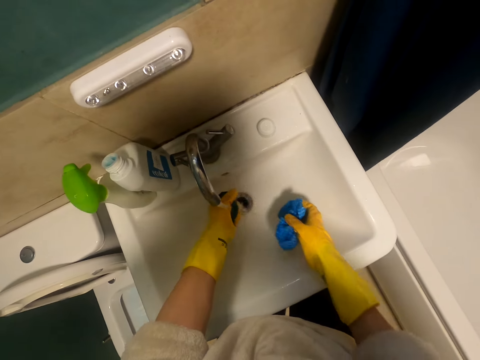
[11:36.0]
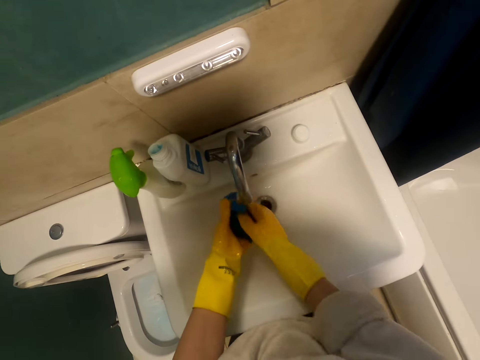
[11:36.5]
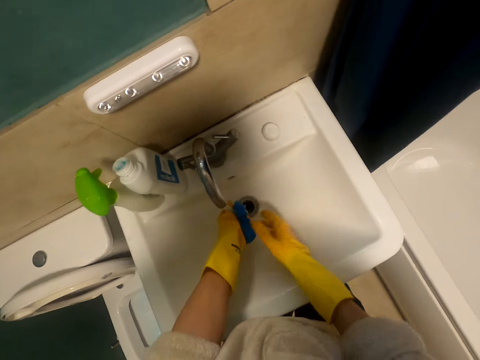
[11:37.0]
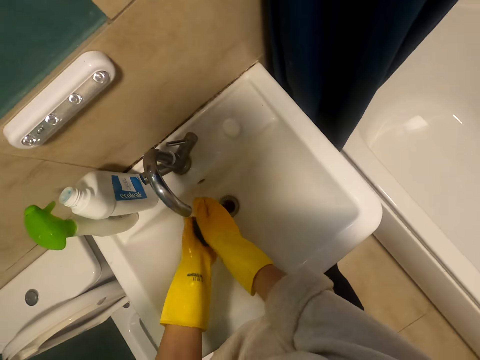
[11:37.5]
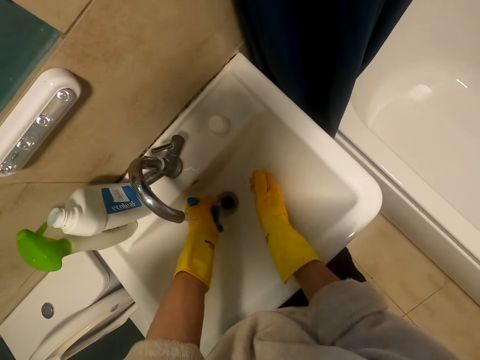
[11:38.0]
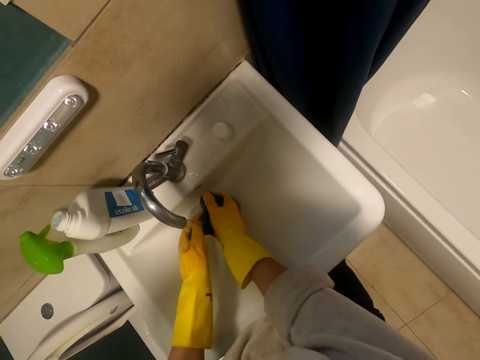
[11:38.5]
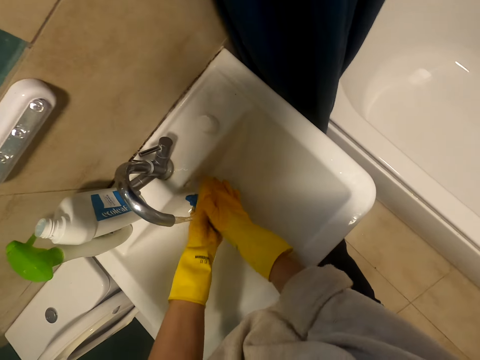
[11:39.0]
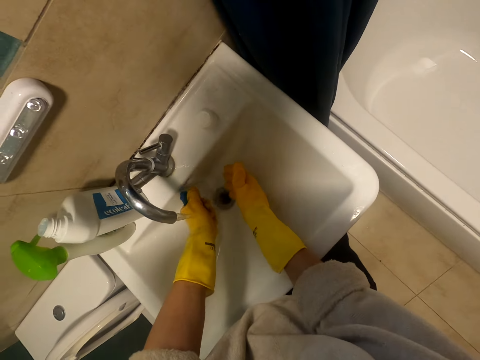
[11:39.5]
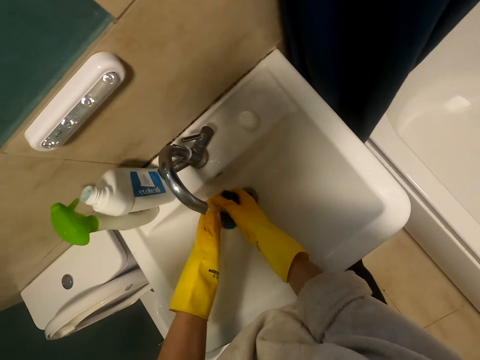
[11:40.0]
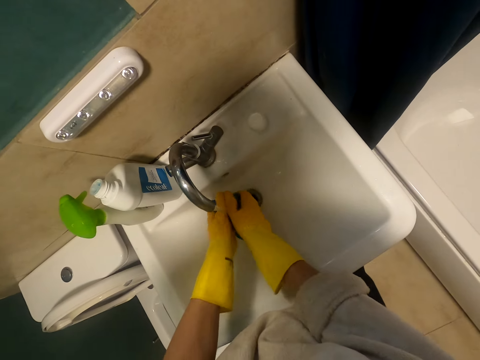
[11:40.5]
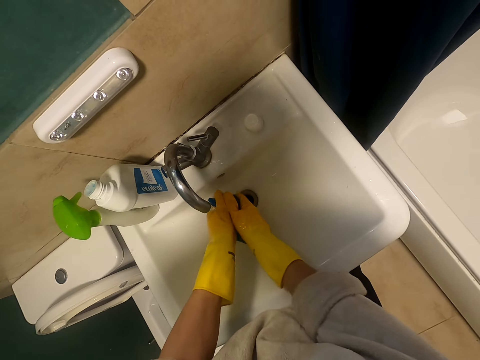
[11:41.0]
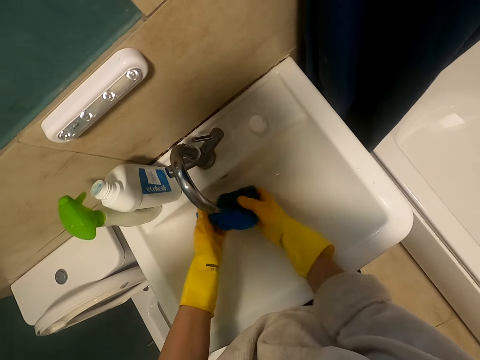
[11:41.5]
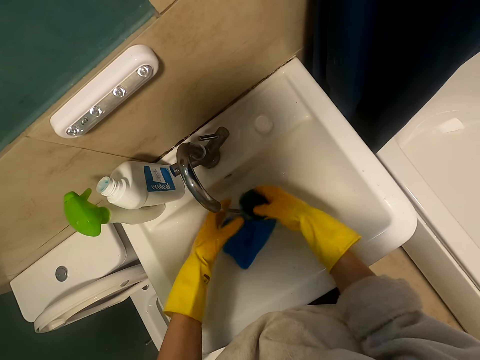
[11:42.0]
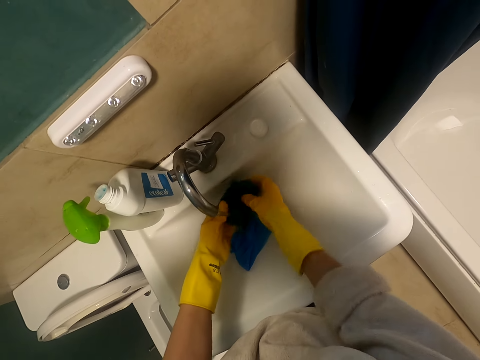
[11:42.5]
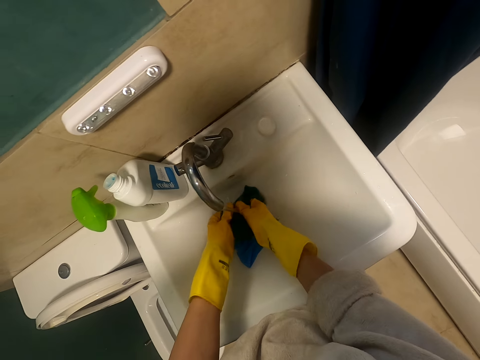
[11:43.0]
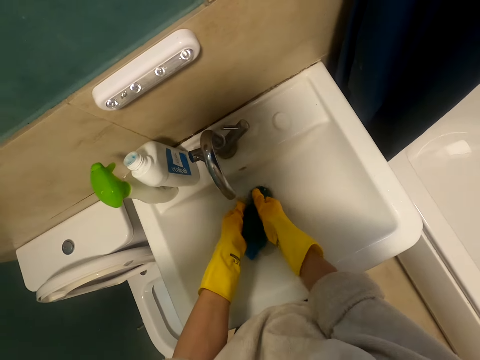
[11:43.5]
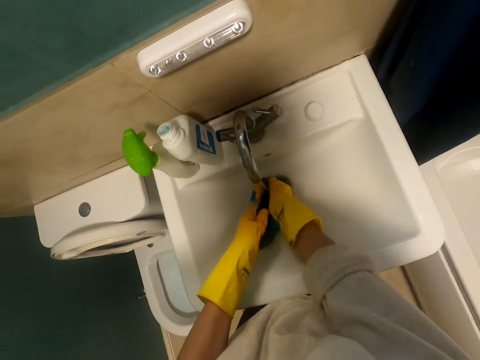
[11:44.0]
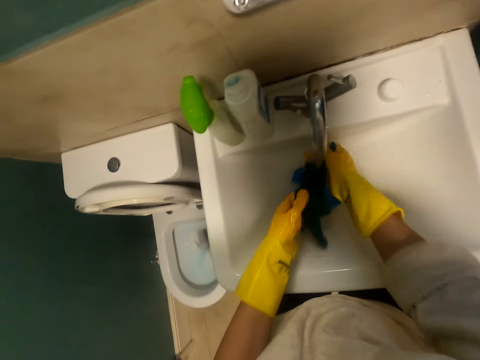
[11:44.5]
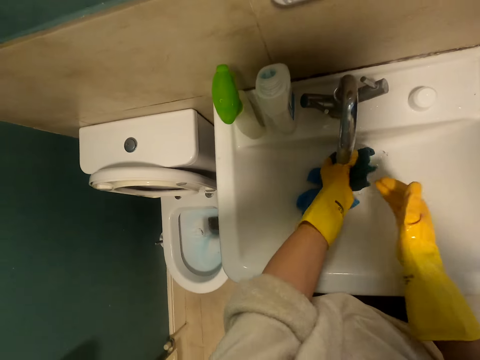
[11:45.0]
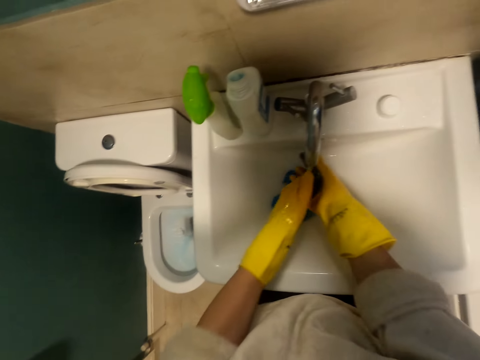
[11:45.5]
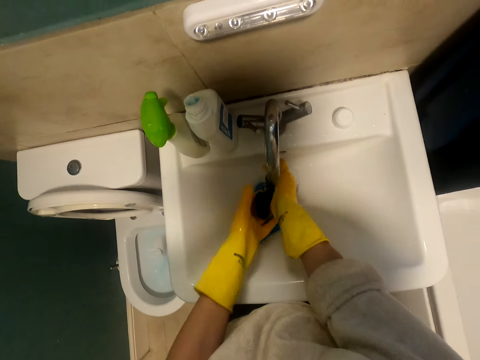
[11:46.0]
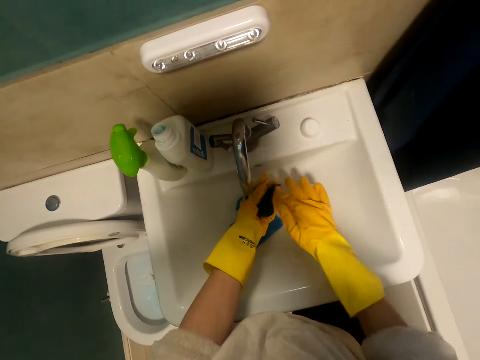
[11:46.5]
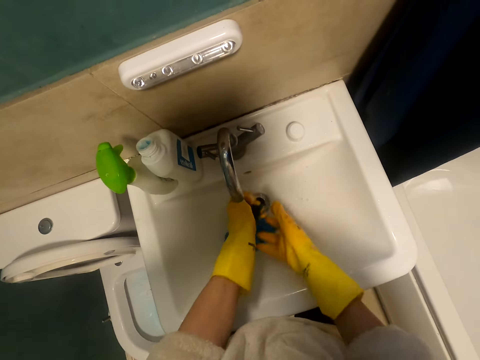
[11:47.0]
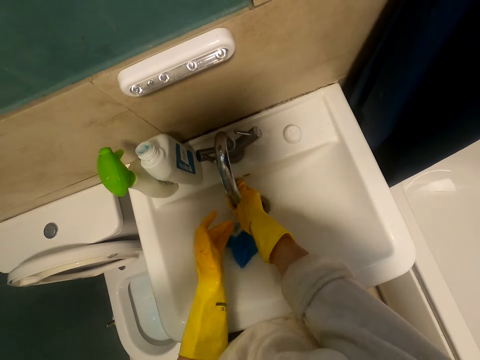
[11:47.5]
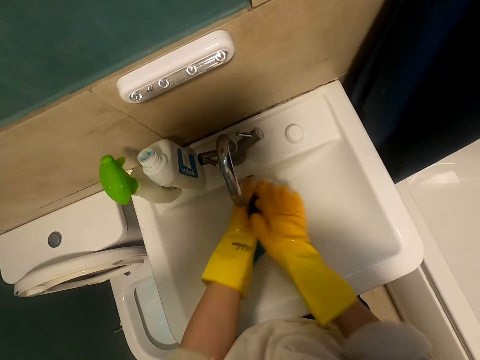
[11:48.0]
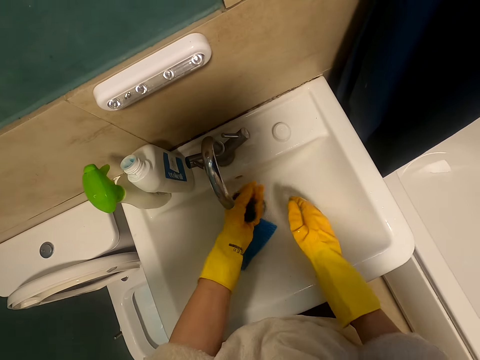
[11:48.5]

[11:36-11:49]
The camera wearer rinses the rag.

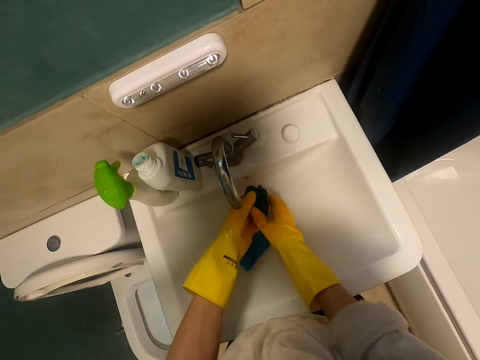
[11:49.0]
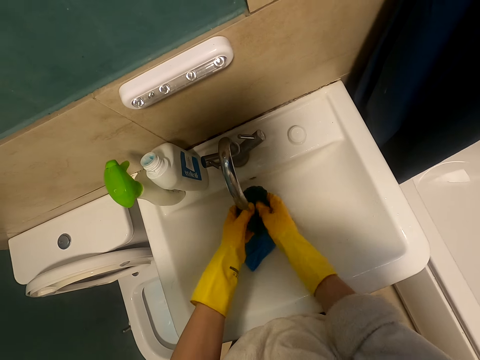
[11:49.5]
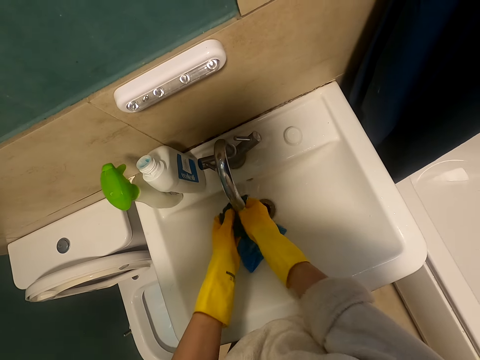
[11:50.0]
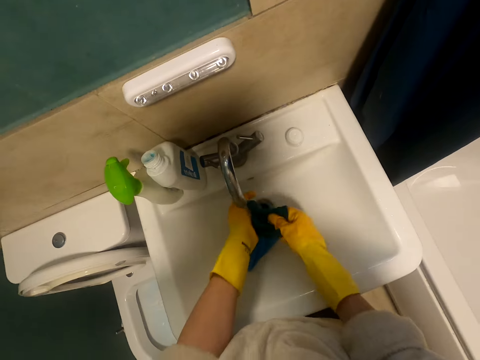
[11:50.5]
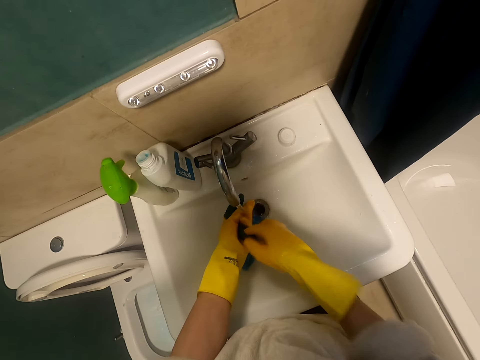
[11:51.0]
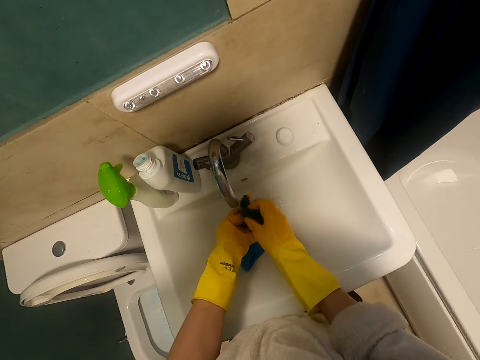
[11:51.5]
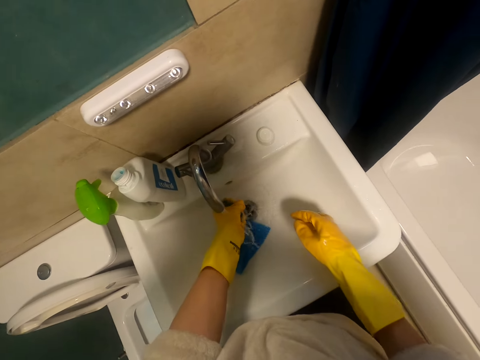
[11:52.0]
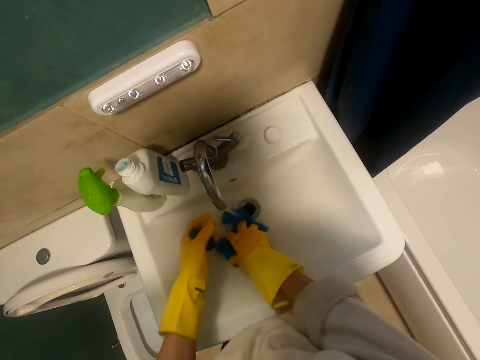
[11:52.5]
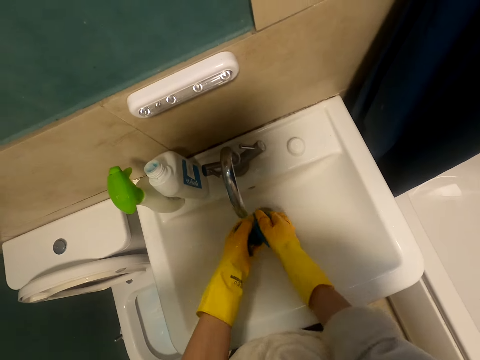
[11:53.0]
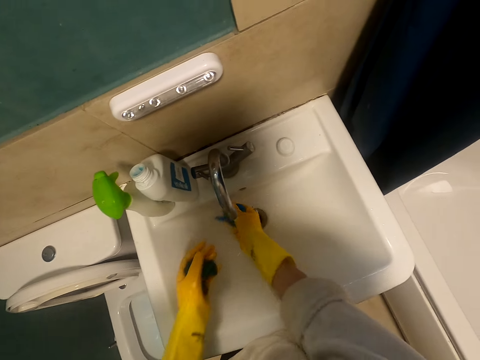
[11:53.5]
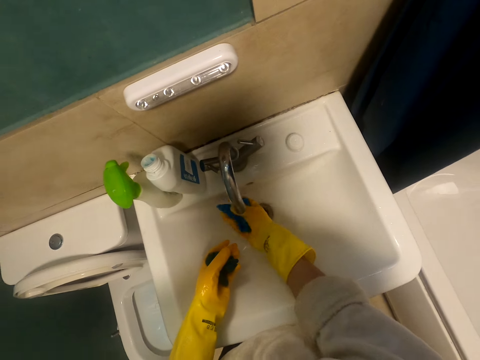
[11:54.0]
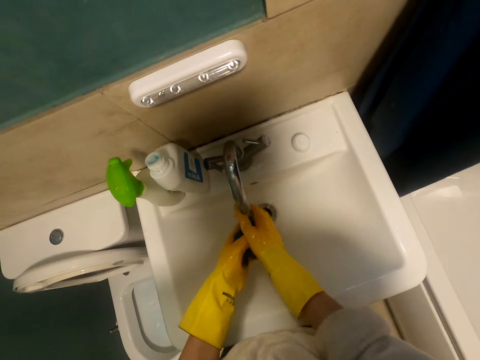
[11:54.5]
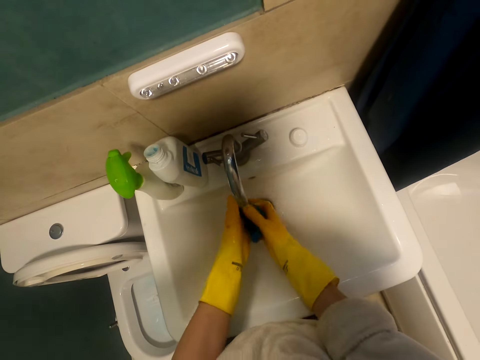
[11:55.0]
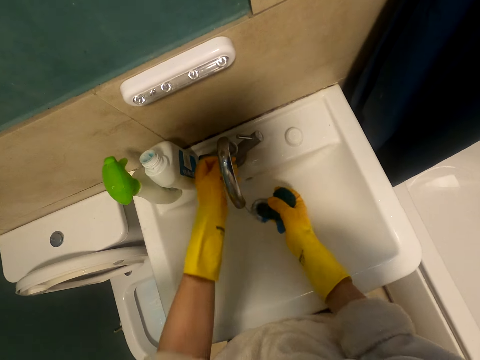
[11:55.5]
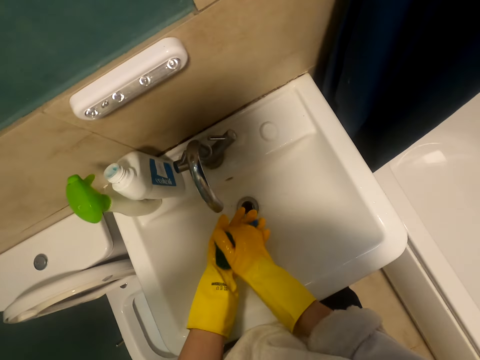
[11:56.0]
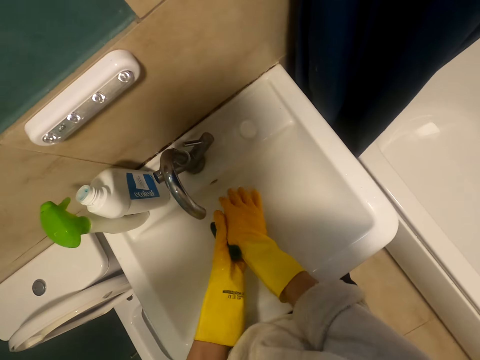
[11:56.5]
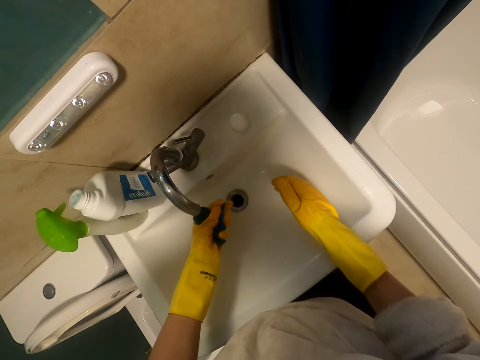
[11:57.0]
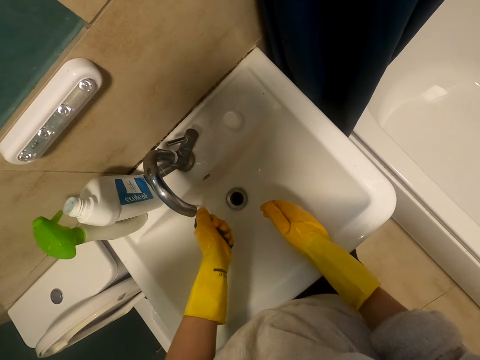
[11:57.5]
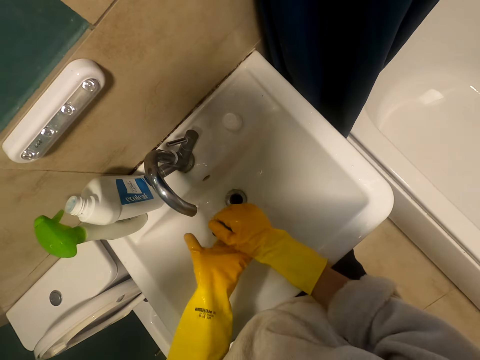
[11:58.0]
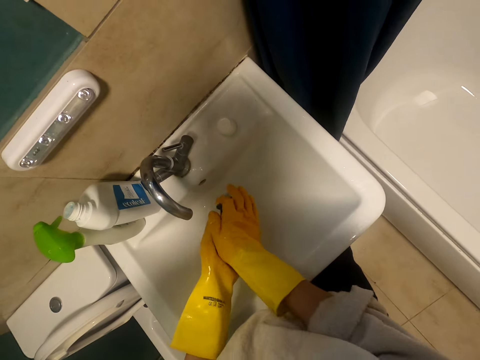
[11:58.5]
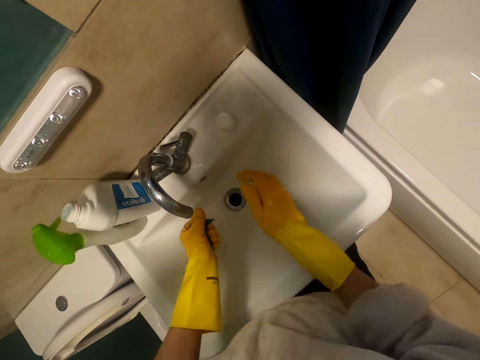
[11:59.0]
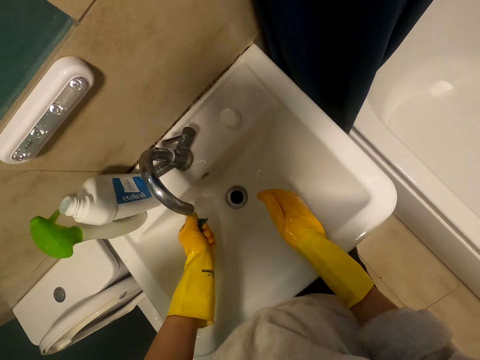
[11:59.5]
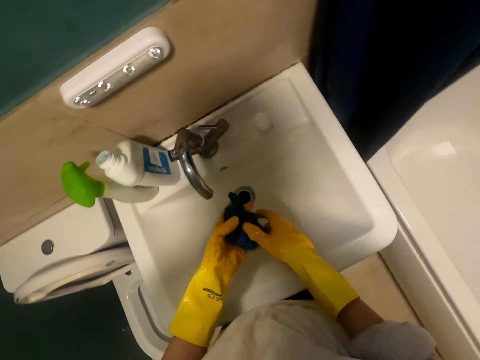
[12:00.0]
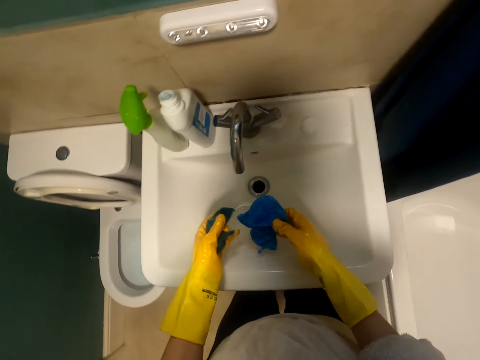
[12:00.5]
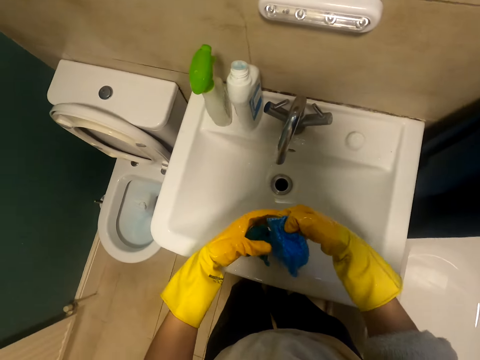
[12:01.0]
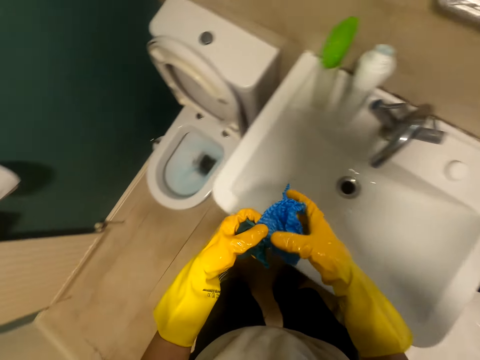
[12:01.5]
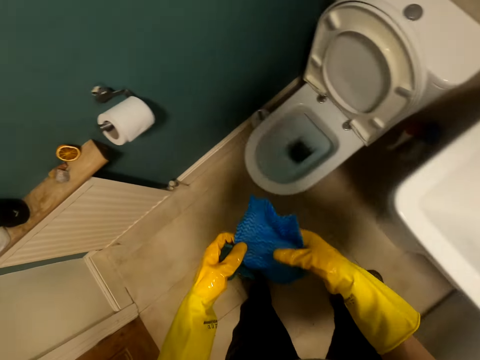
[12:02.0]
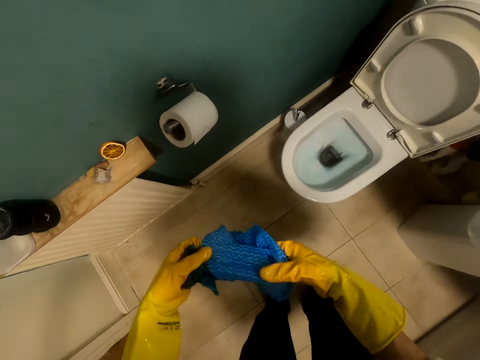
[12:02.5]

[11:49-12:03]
The camera wearer closes the tap with the left hand. They squeeze the pieces of clothes.
